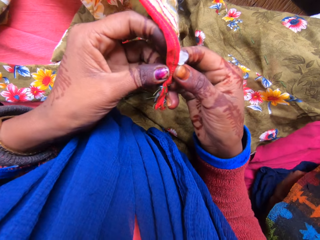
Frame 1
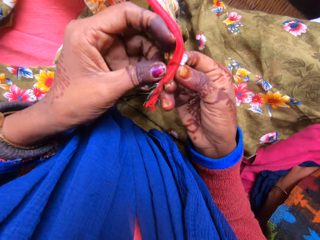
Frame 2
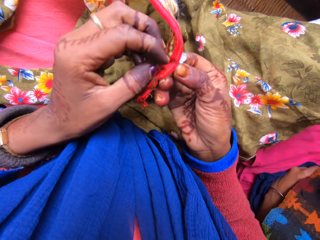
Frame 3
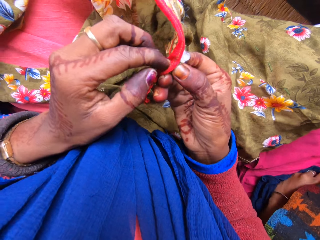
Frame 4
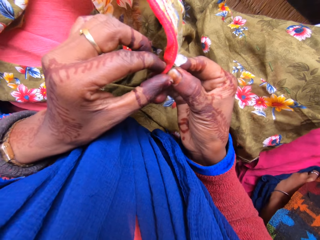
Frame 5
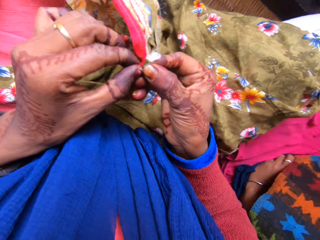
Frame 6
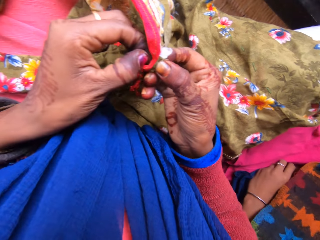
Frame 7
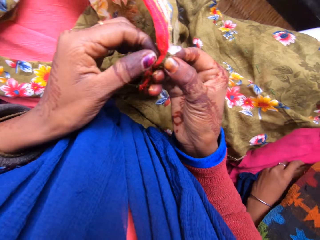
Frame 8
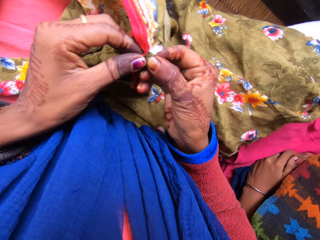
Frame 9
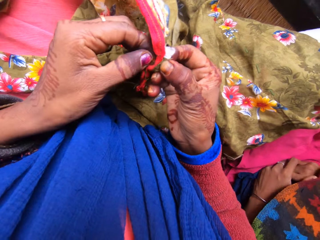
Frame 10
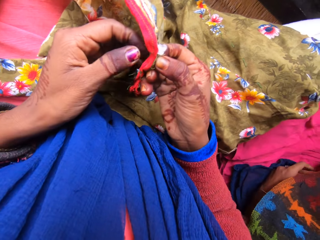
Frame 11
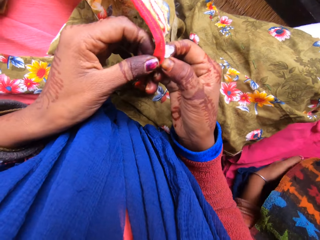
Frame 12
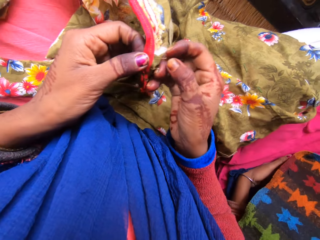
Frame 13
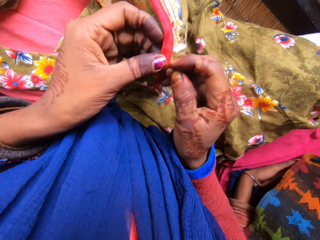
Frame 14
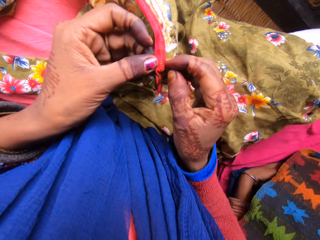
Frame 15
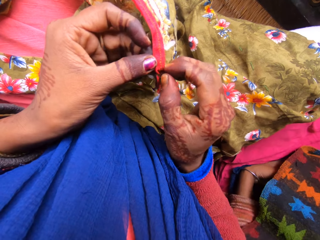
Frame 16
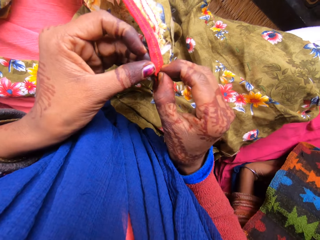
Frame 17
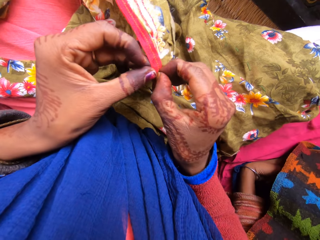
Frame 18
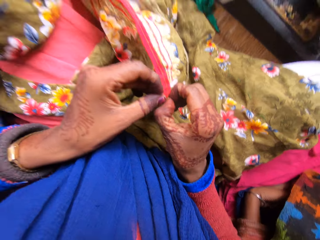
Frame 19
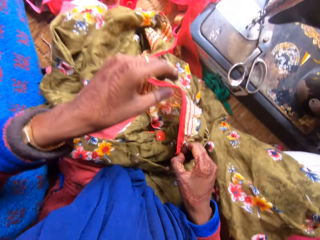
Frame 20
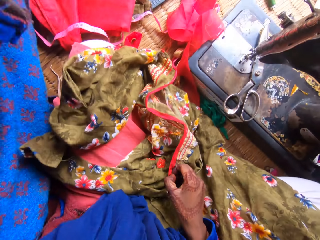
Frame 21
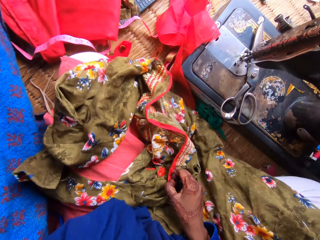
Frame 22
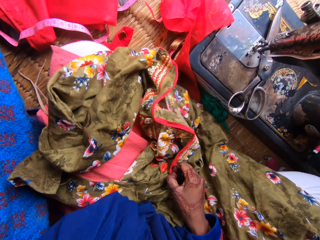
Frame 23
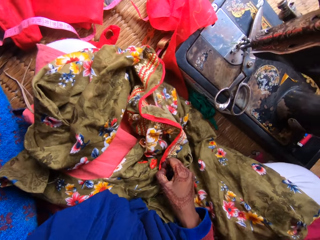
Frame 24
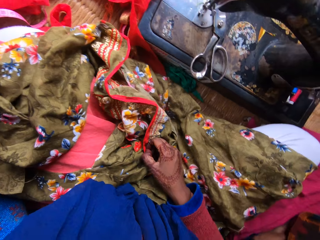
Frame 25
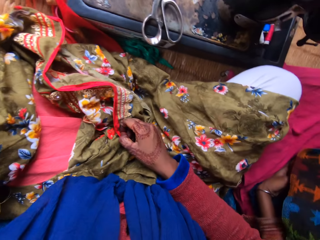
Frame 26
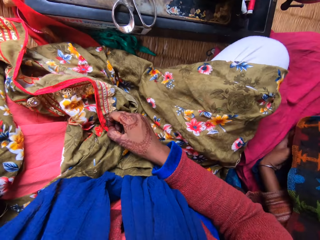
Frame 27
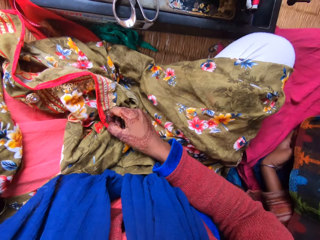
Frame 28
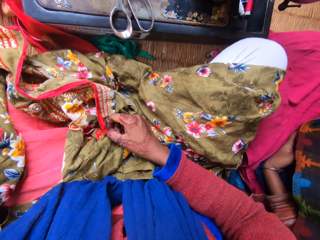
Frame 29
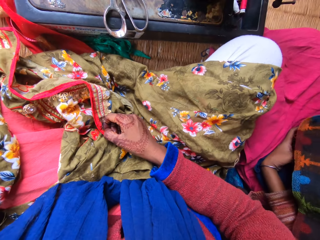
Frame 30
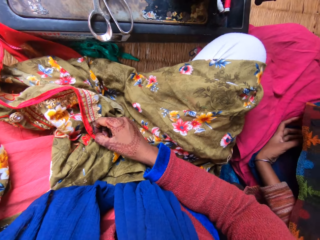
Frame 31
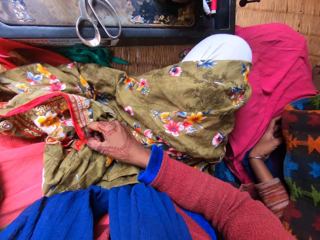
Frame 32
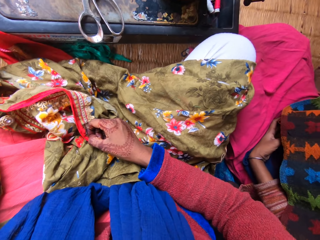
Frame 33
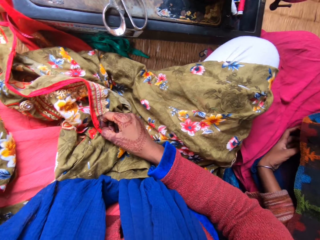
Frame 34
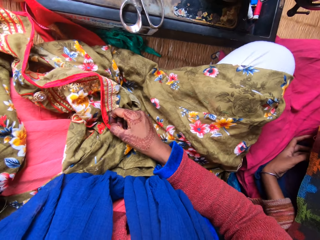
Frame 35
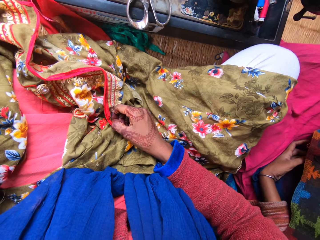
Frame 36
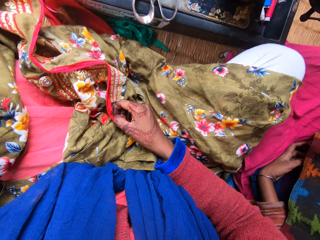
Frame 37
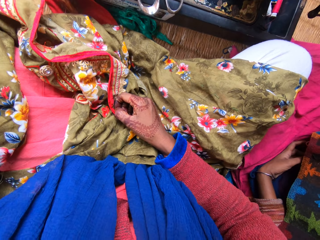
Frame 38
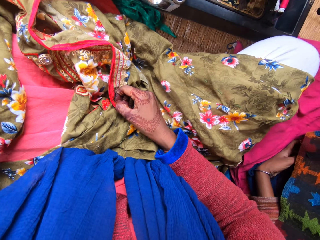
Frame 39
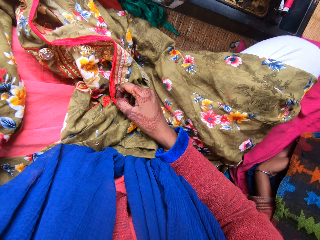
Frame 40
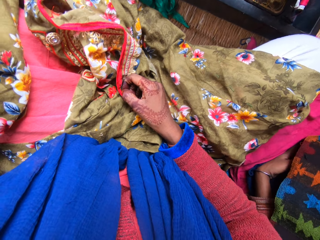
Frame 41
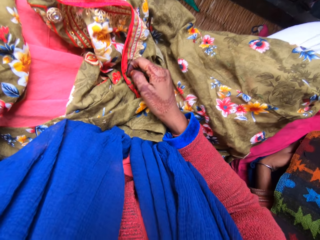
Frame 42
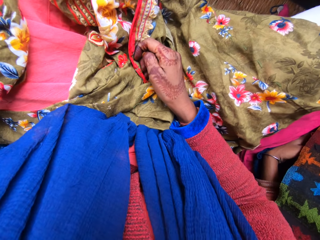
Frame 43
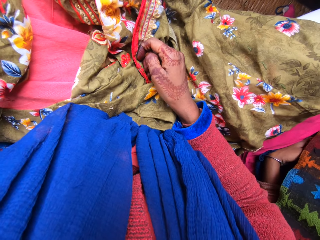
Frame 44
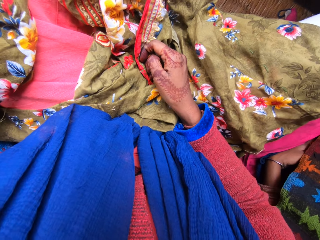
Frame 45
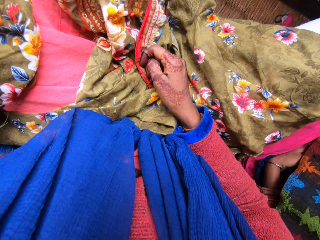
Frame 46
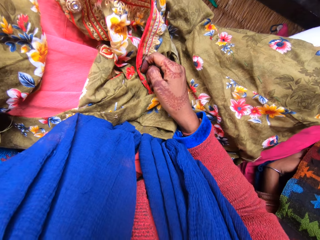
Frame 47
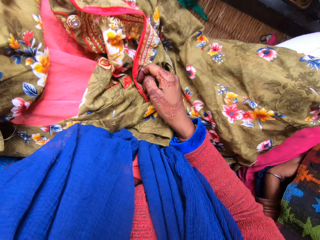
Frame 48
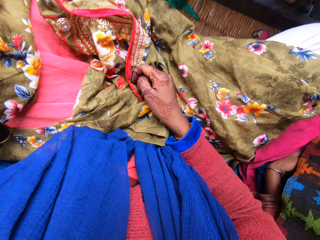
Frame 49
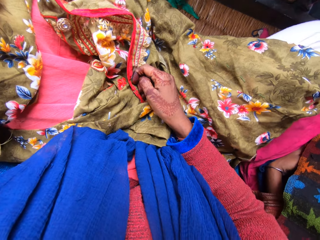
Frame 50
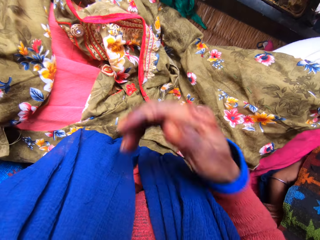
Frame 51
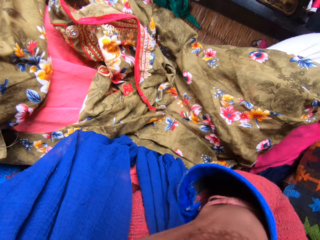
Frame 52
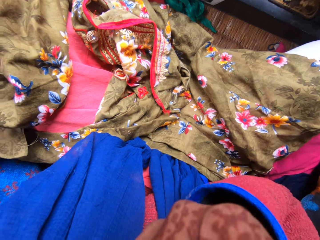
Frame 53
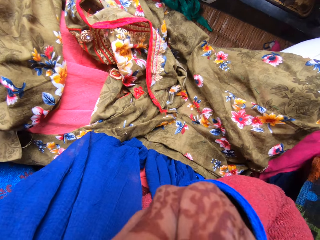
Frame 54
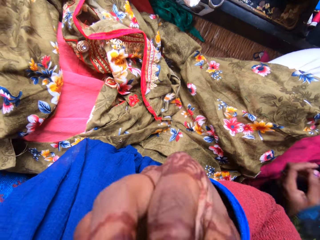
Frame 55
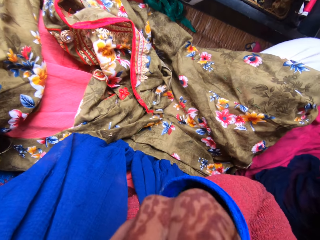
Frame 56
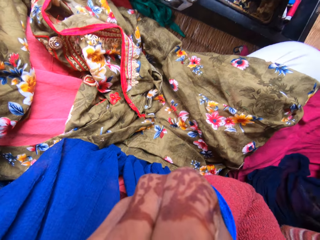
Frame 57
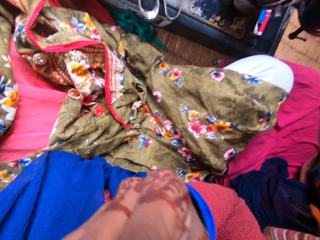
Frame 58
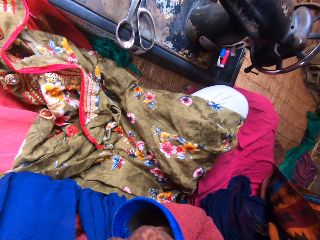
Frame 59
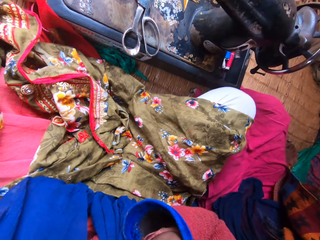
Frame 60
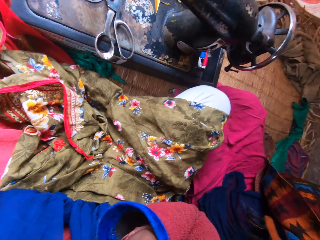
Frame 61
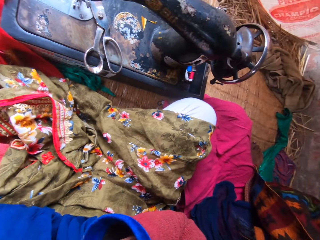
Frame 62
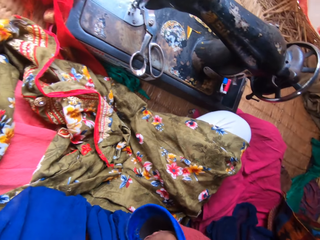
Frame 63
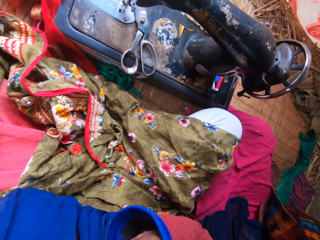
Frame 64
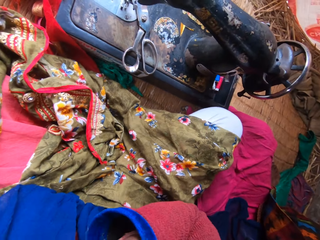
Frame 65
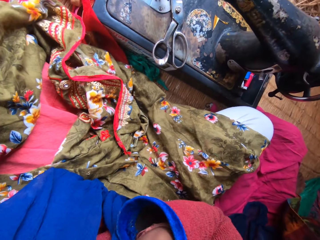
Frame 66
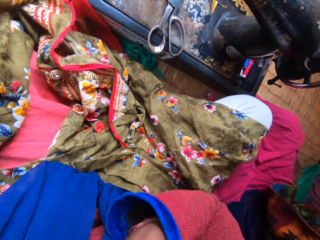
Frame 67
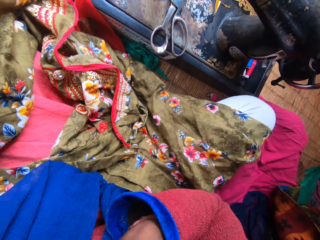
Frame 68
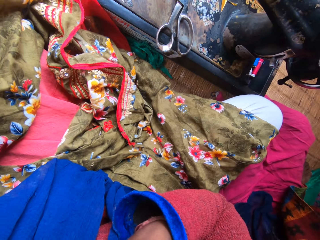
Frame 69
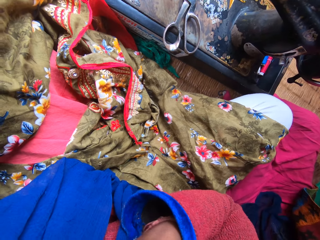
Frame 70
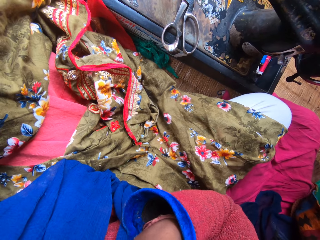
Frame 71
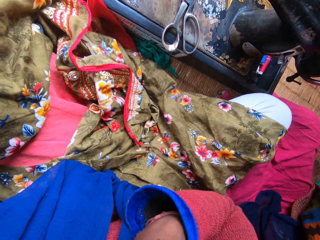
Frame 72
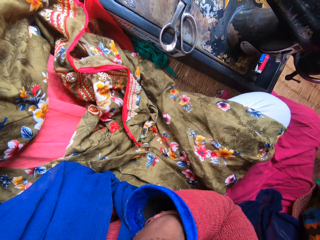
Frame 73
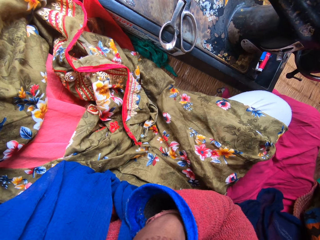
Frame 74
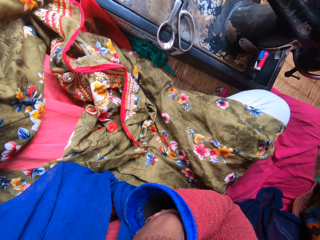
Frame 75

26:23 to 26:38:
The camera wearer pauses loosening the seam on the cloth. He picks something with his left hand. He scratches his nose. He holds his face with his right hand.

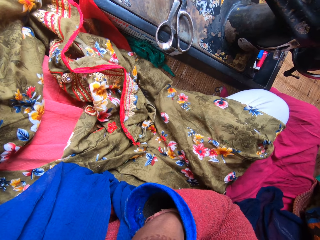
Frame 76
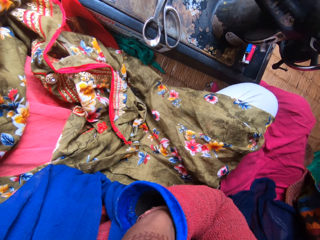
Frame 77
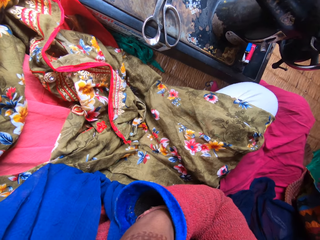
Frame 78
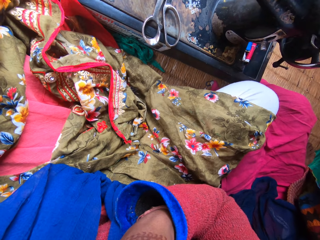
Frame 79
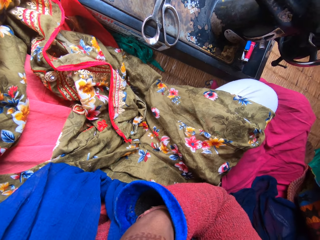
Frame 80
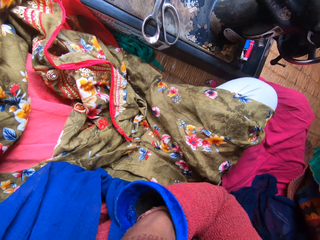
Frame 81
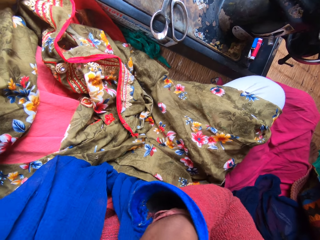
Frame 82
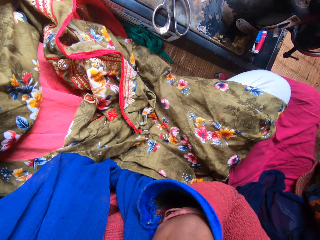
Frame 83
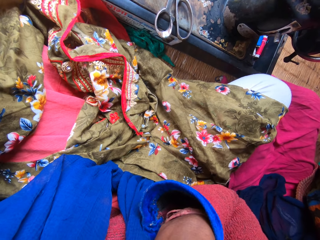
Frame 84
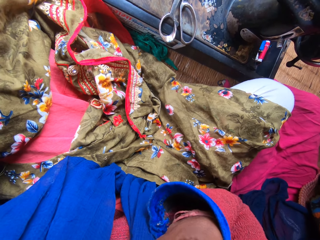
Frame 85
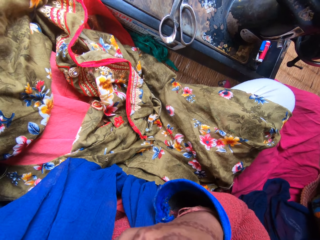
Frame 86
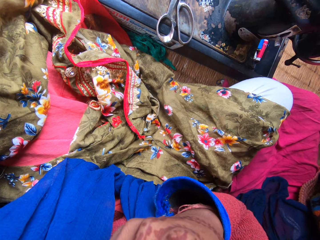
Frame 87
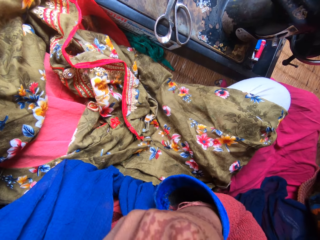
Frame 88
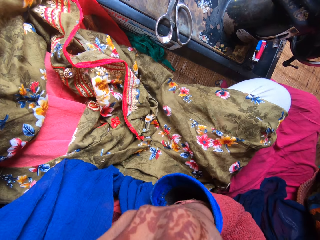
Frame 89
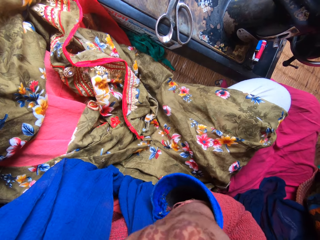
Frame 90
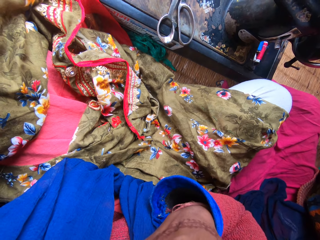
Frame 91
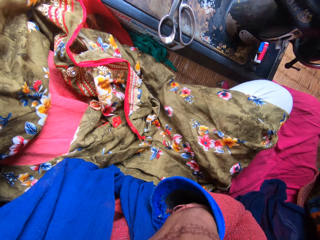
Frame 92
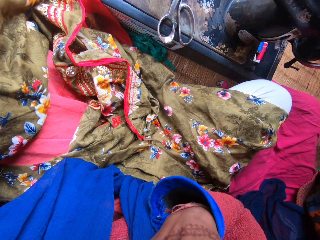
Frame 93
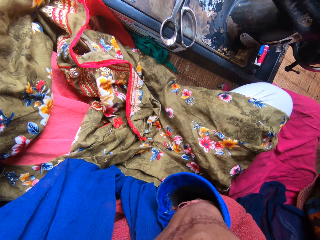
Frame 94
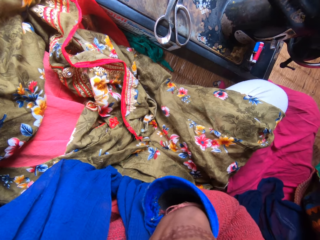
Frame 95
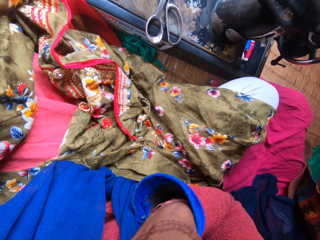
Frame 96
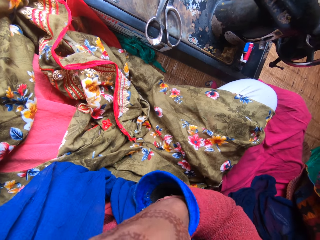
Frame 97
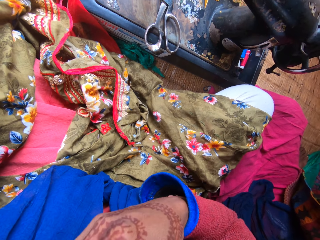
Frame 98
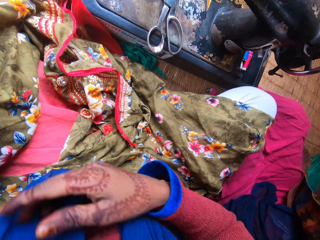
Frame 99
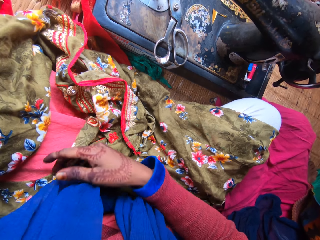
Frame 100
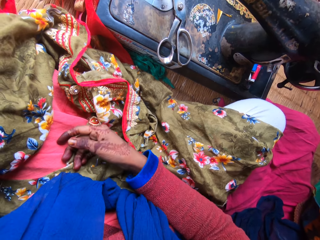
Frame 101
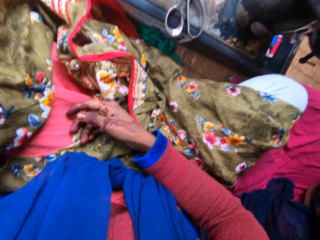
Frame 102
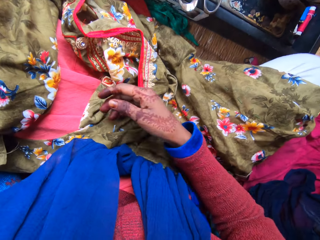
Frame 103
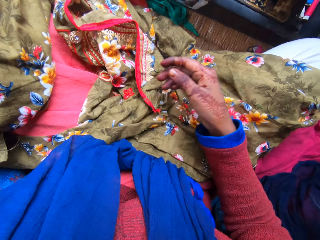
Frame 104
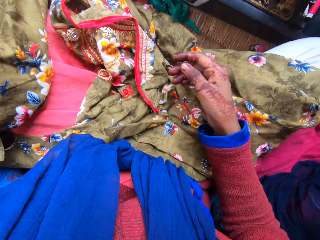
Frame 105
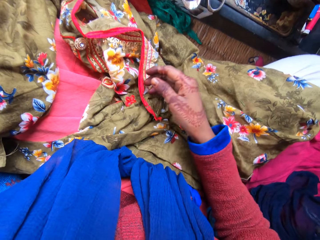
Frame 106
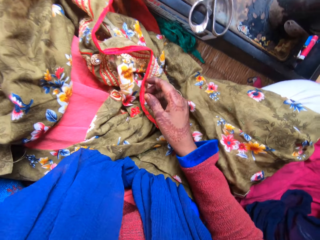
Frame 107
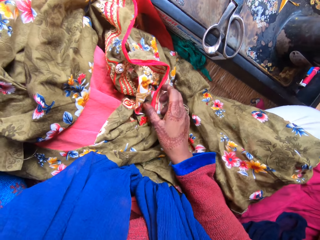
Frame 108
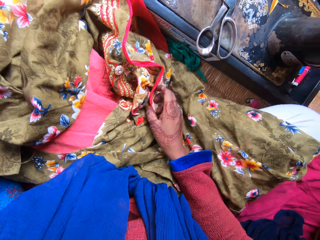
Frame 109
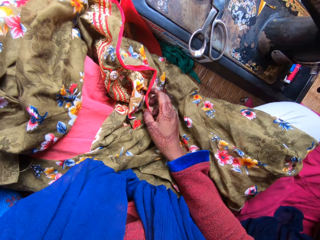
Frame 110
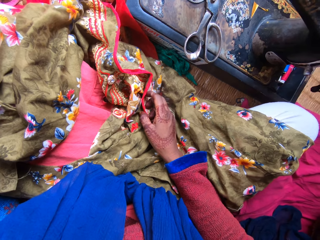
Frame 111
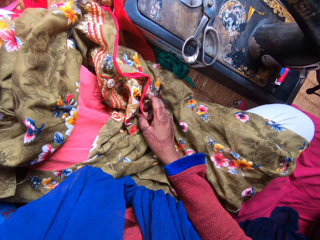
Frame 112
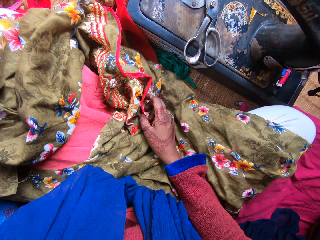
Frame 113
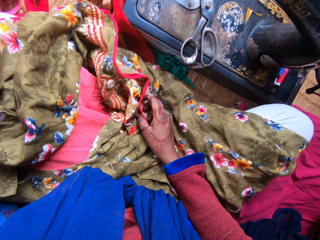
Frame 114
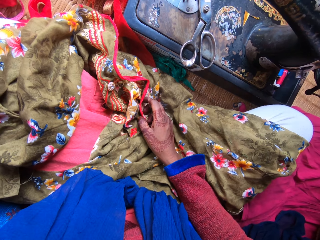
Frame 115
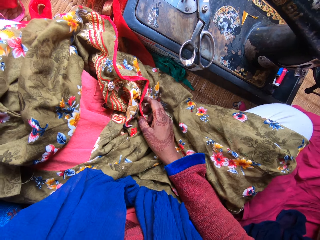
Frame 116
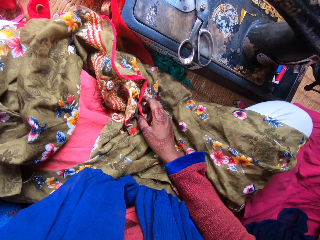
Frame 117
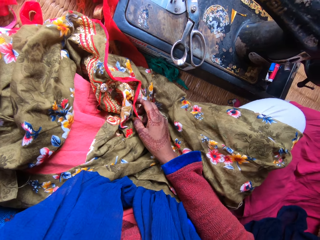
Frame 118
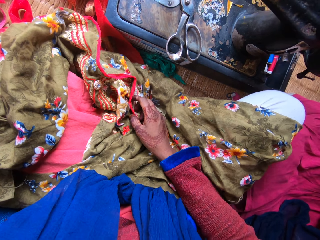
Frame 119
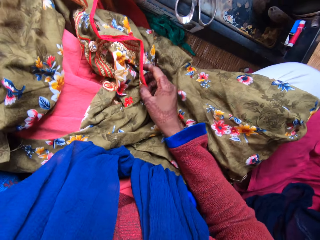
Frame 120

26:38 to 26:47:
The camera wearer holds the piece of cloth with his right hand.
